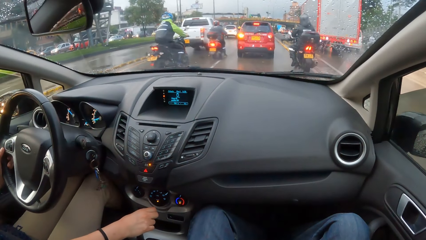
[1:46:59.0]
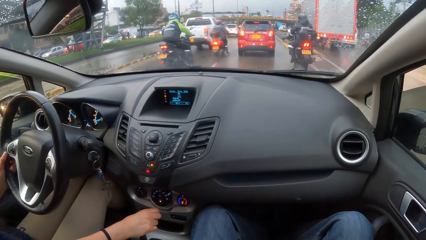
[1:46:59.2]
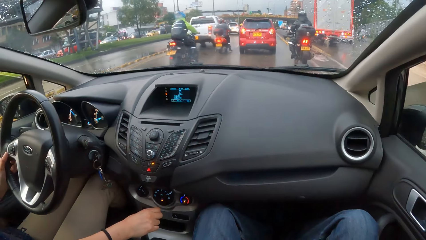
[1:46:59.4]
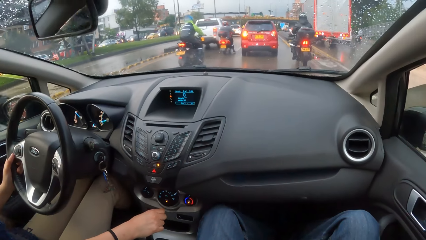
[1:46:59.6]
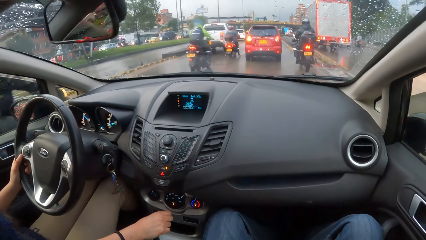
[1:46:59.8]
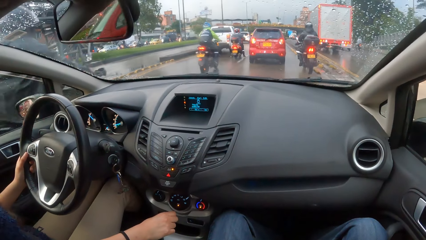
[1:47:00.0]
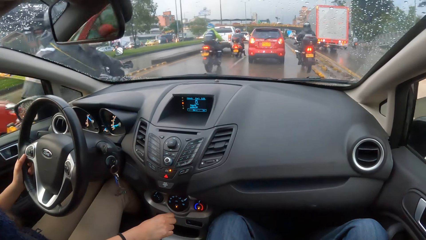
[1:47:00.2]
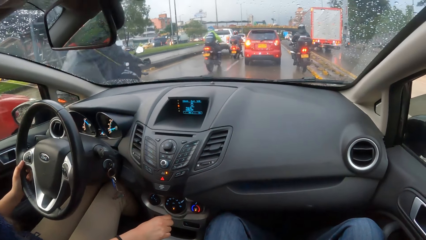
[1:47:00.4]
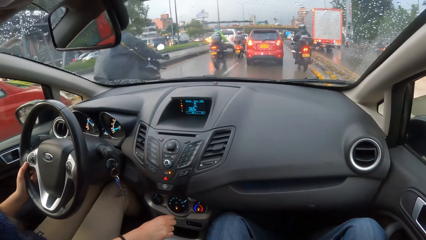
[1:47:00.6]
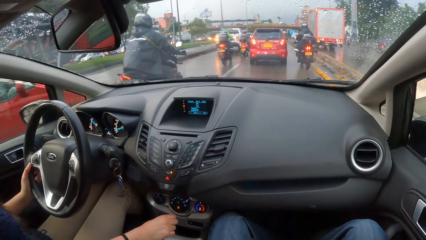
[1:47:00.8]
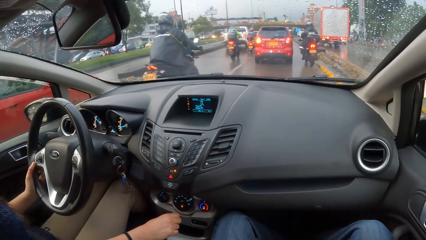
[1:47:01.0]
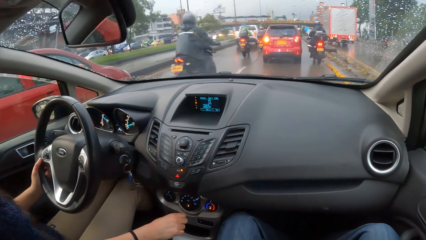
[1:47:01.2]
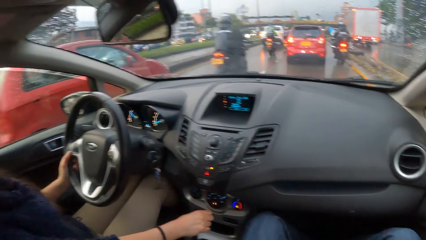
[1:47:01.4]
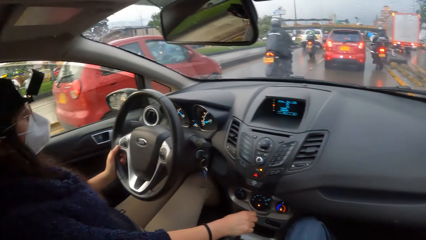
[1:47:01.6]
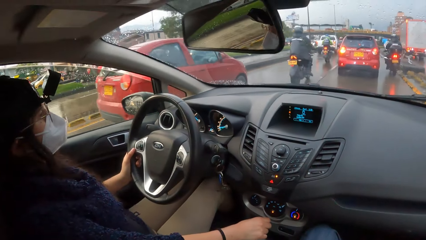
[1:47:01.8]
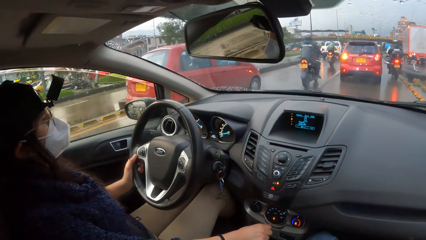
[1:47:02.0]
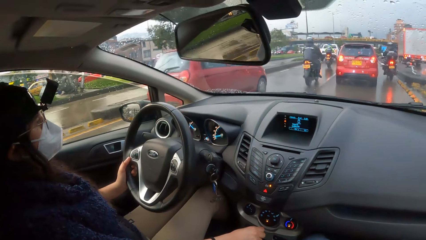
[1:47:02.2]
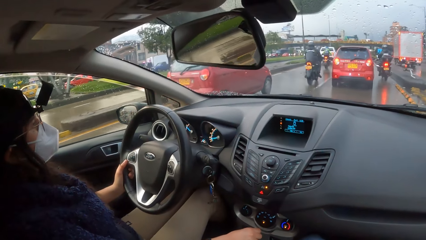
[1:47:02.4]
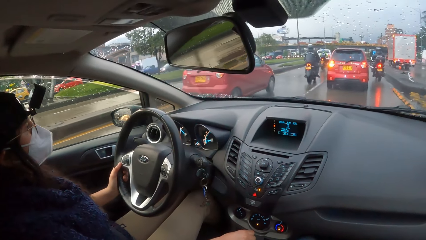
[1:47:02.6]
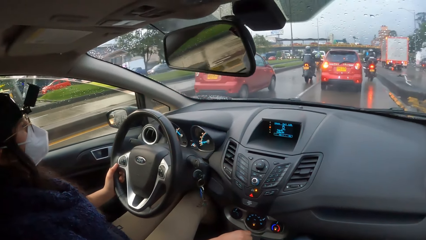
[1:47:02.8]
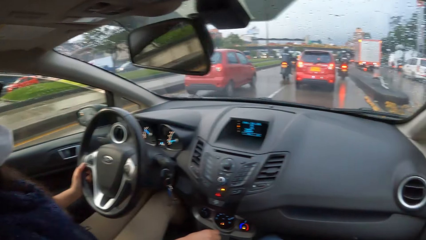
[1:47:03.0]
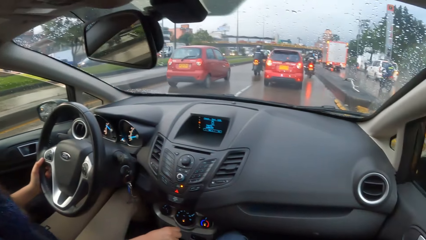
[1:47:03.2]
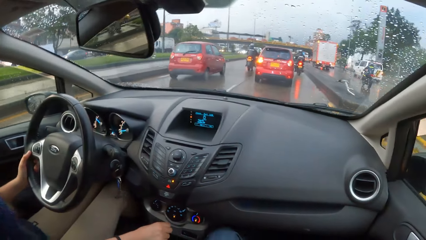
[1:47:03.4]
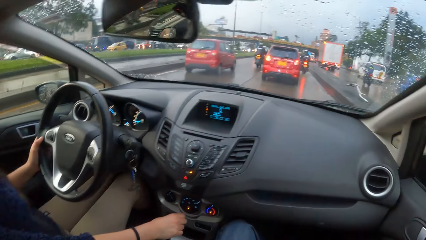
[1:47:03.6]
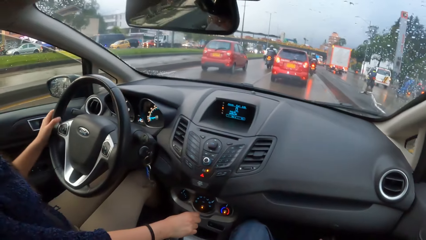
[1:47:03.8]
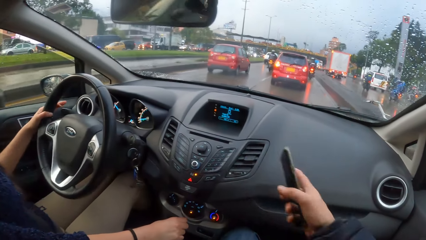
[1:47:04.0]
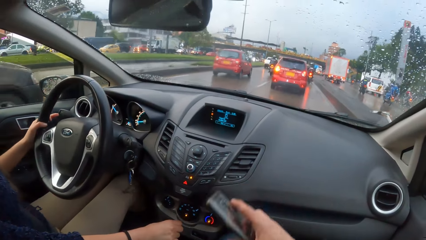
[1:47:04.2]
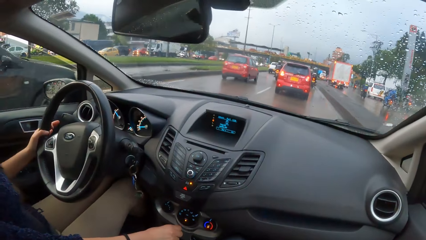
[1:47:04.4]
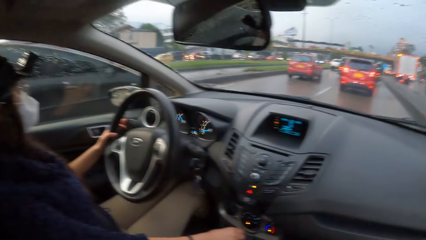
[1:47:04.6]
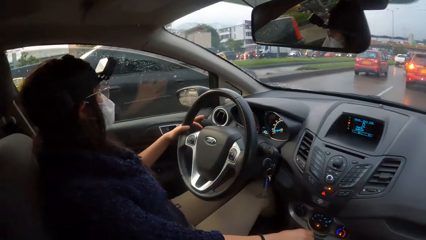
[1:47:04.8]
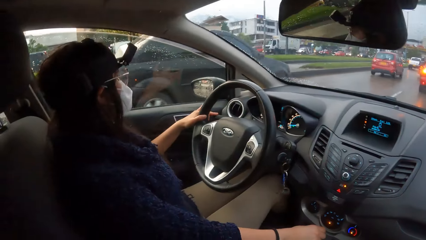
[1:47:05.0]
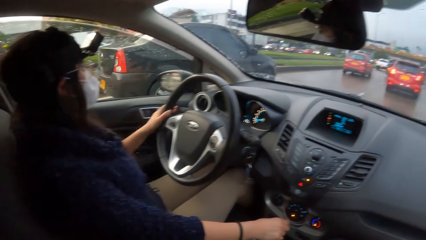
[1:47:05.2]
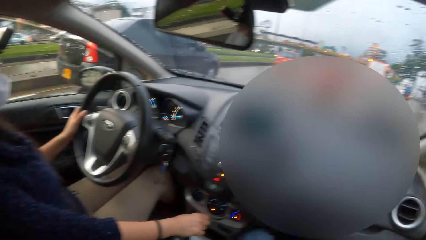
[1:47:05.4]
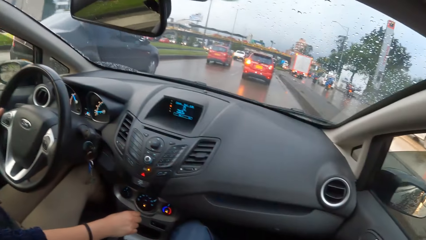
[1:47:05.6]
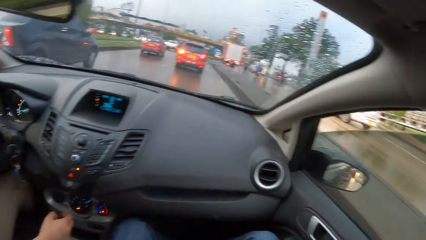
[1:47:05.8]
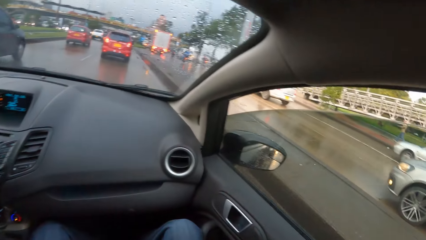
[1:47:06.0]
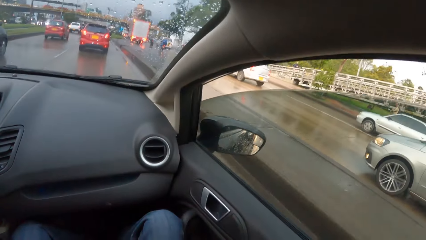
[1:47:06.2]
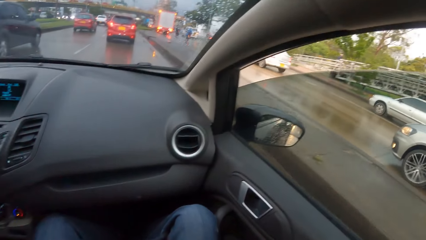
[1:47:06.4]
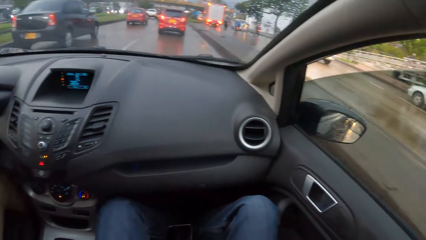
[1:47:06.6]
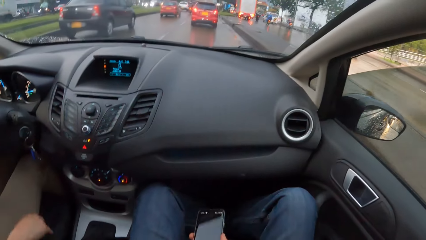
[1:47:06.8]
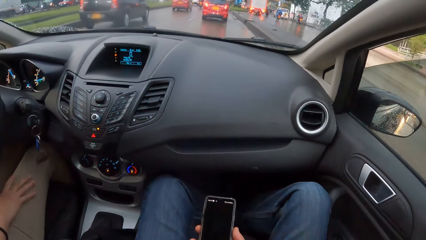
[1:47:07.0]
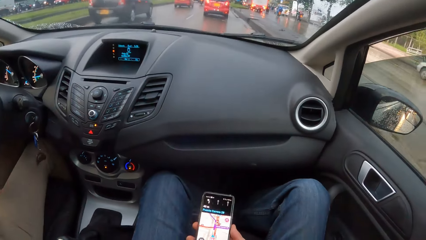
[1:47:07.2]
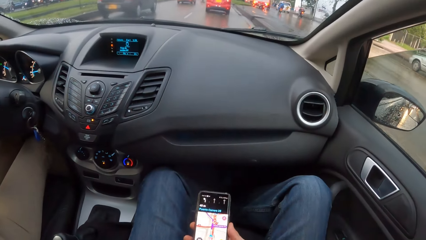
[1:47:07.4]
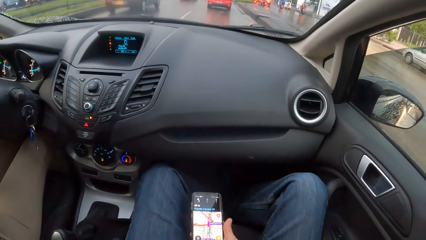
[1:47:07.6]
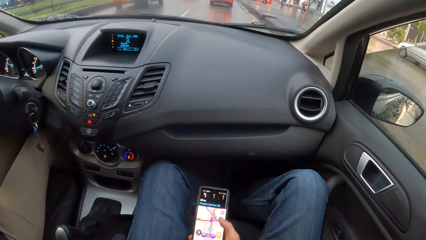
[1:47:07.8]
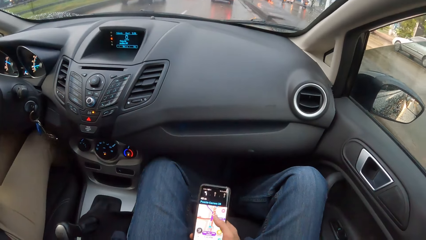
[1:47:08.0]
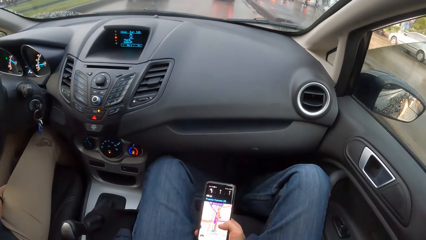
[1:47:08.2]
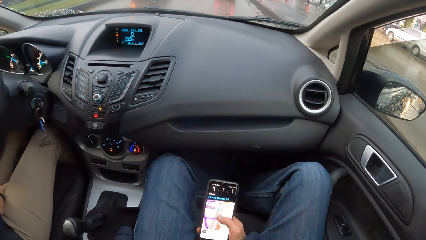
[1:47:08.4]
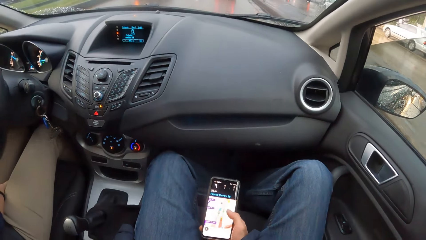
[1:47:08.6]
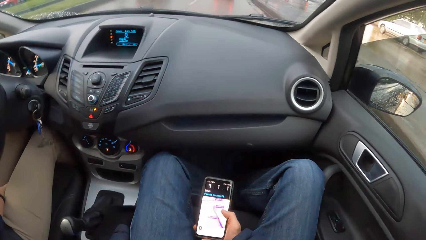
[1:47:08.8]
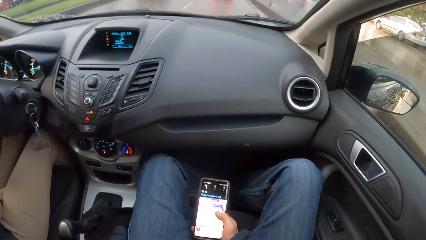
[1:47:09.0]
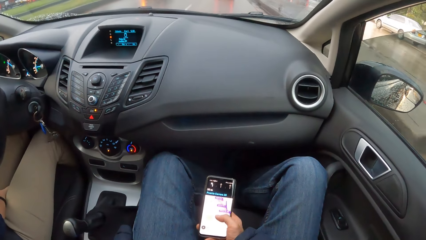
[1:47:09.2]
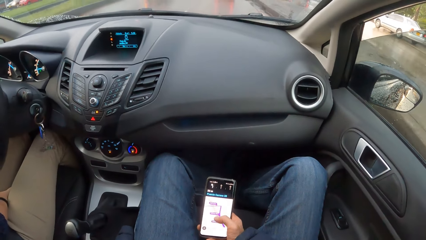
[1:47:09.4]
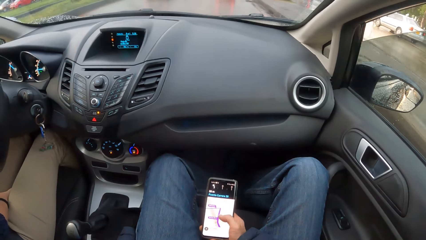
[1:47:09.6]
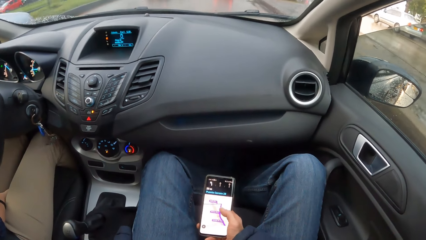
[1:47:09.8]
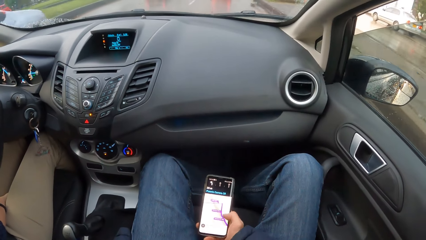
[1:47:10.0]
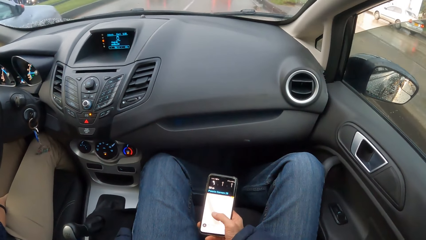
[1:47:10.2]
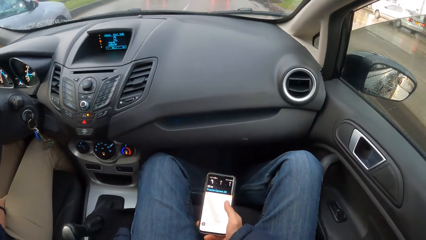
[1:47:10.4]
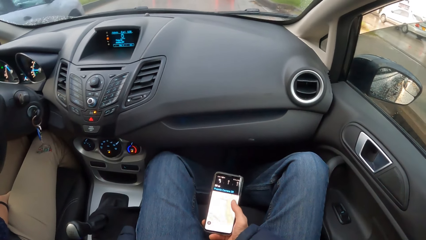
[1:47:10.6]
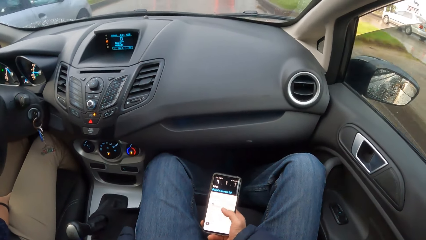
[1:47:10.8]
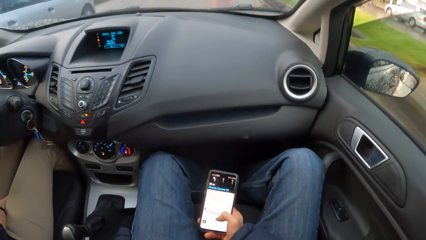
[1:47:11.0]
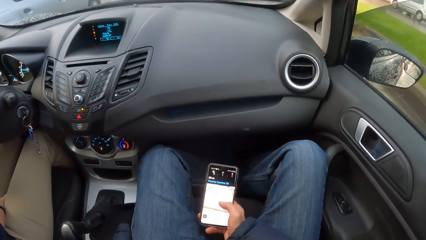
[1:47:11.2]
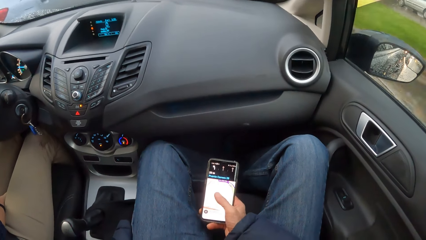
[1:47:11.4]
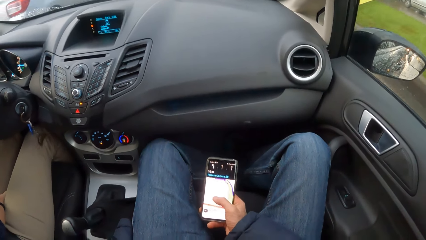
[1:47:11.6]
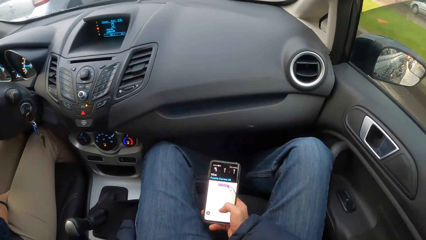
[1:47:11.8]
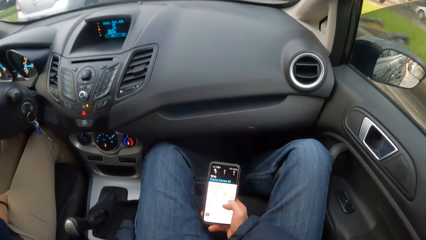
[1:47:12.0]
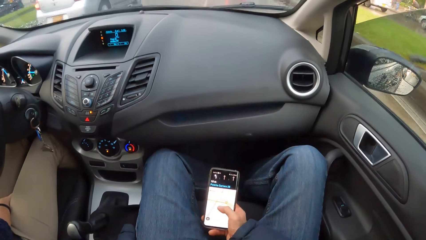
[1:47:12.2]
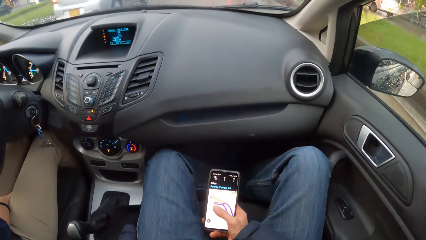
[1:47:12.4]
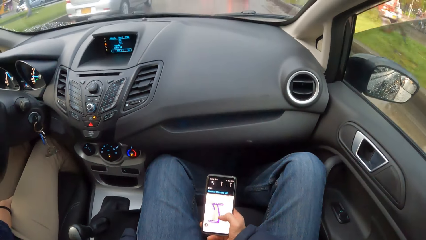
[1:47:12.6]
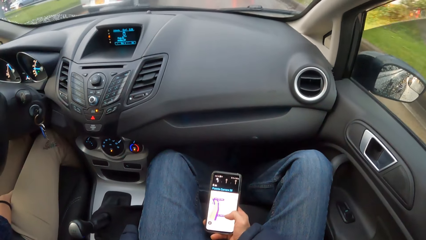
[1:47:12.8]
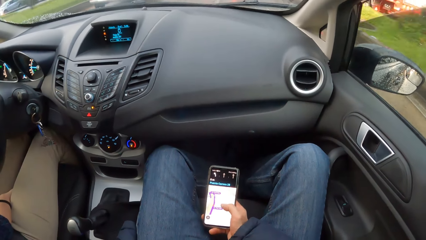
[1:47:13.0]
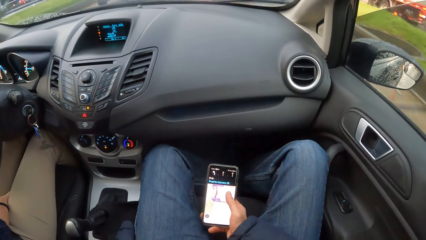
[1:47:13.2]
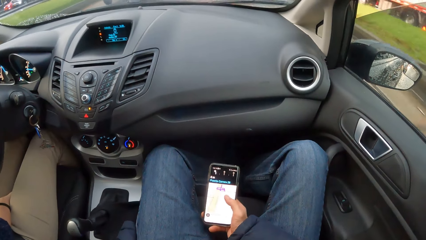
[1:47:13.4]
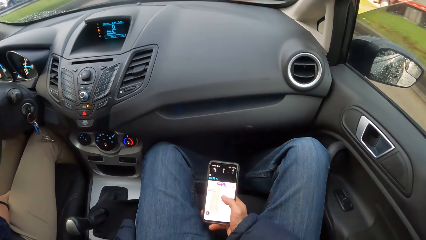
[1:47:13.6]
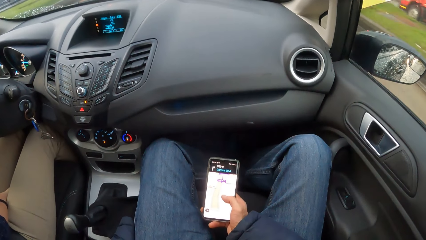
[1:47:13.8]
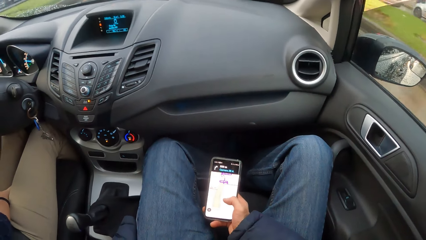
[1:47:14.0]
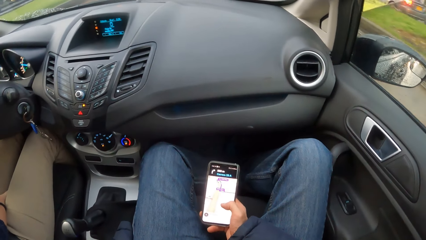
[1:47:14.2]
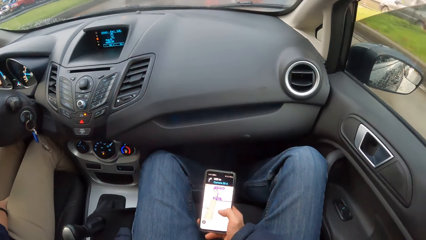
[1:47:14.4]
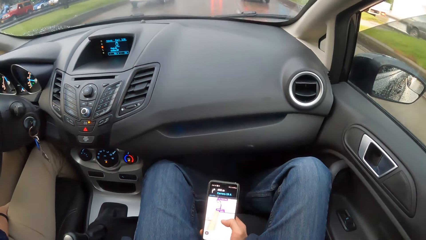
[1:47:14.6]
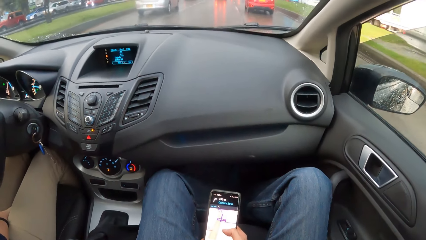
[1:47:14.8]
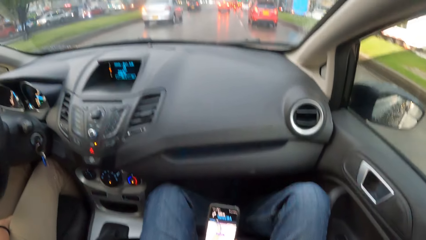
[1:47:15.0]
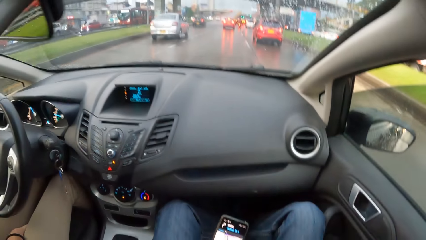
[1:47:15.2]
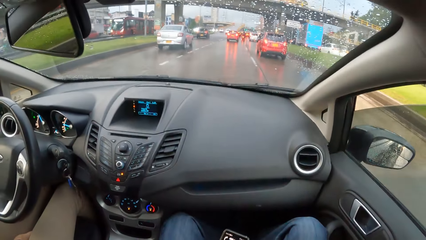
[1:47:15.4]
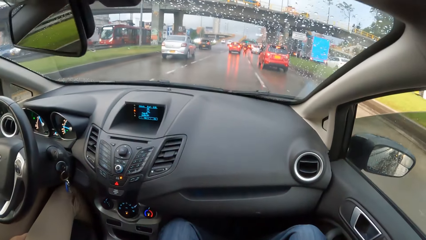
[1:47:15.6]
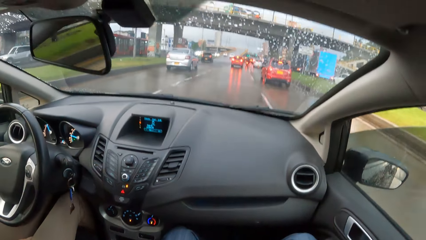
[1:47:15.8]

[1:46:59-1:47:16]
The camera wearer converses with a woman. He raises his right hand. He browses his phone. He taps the phone with his right hand.
